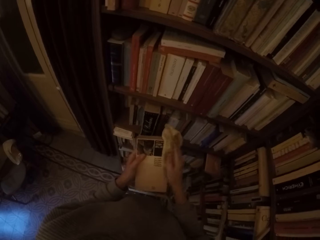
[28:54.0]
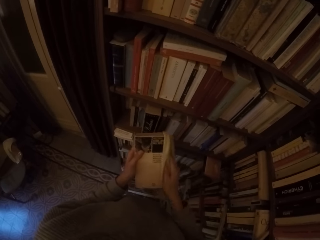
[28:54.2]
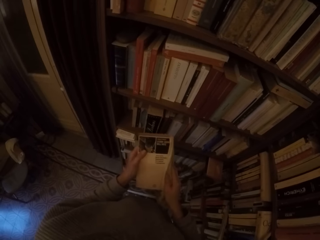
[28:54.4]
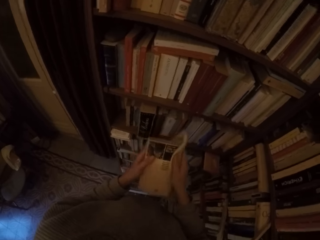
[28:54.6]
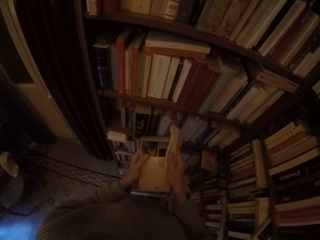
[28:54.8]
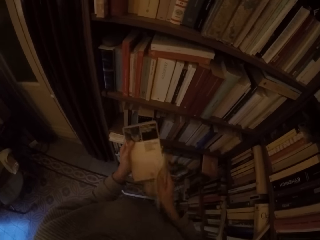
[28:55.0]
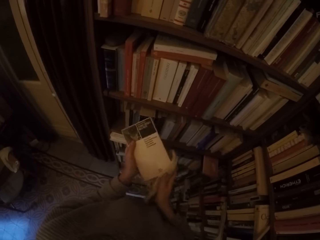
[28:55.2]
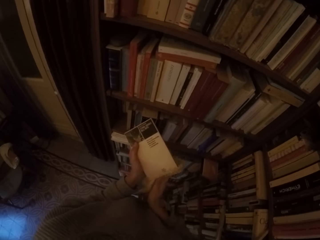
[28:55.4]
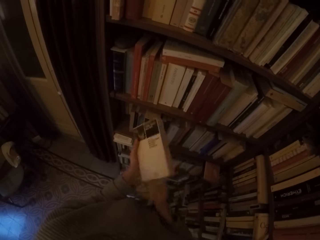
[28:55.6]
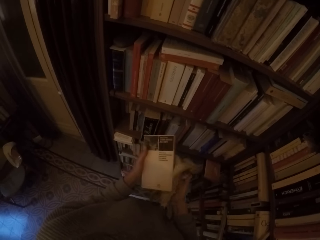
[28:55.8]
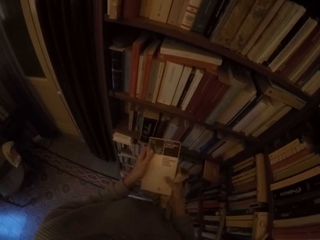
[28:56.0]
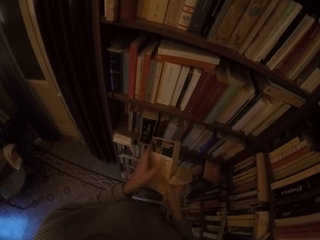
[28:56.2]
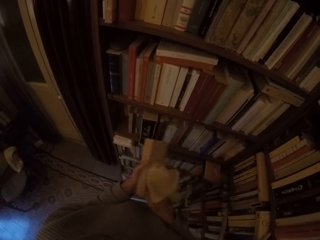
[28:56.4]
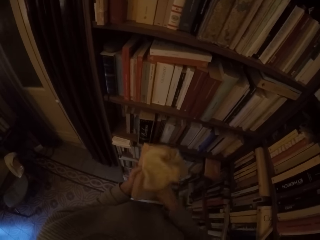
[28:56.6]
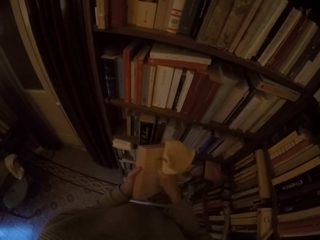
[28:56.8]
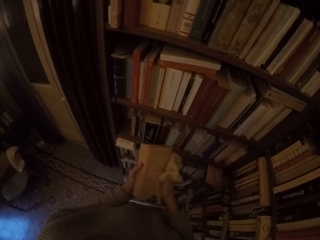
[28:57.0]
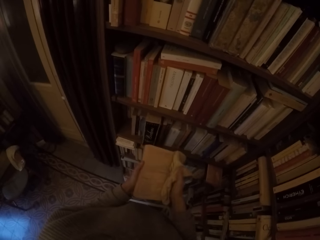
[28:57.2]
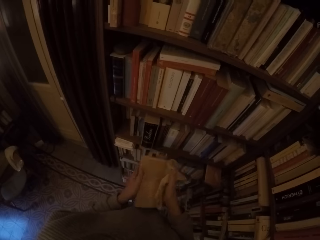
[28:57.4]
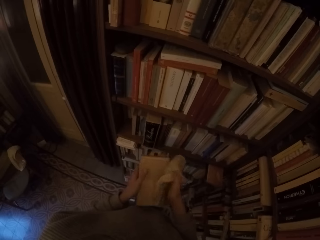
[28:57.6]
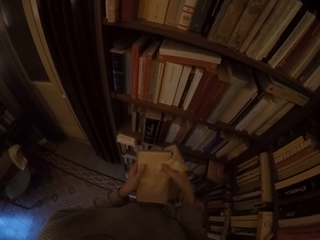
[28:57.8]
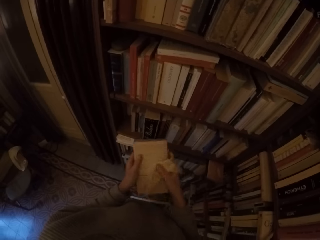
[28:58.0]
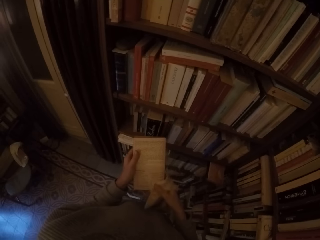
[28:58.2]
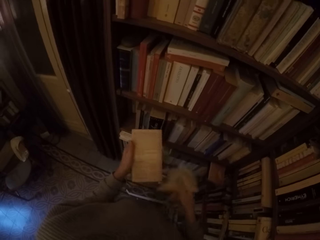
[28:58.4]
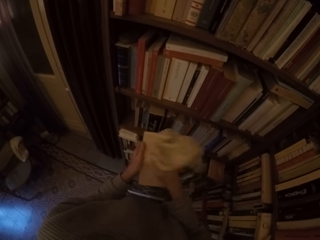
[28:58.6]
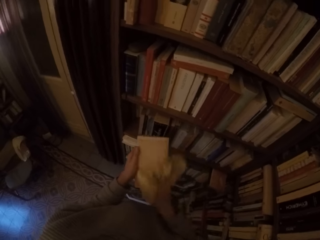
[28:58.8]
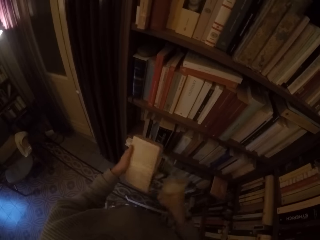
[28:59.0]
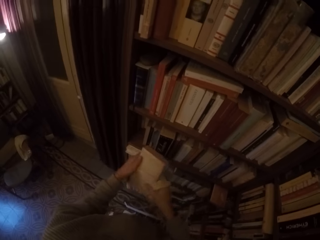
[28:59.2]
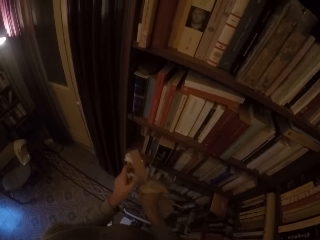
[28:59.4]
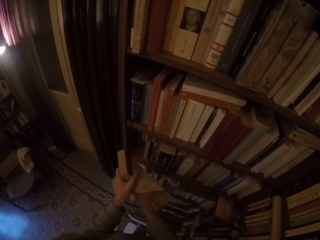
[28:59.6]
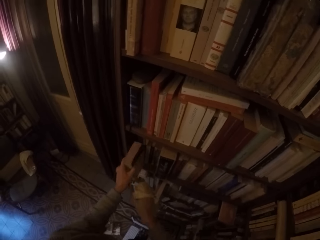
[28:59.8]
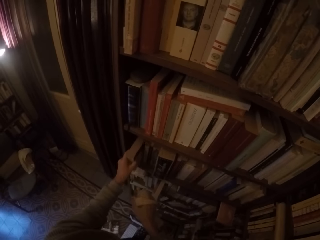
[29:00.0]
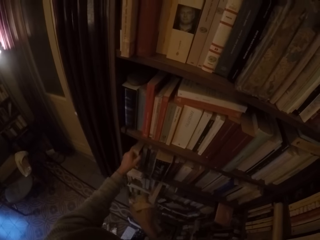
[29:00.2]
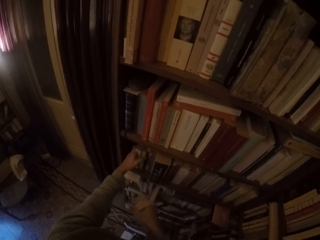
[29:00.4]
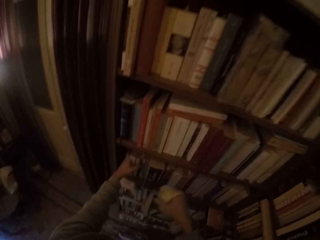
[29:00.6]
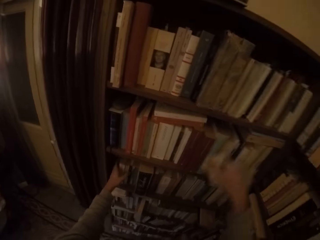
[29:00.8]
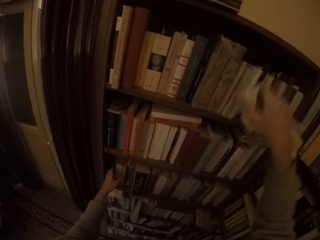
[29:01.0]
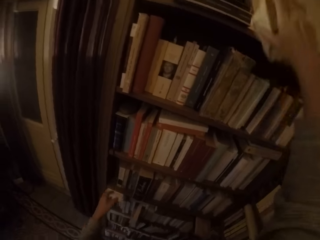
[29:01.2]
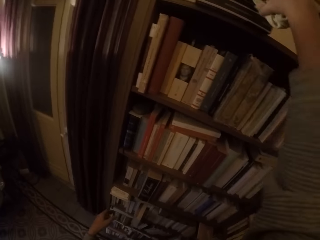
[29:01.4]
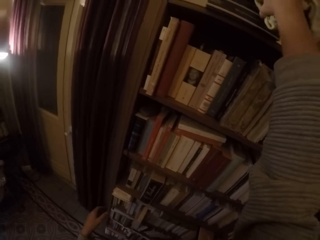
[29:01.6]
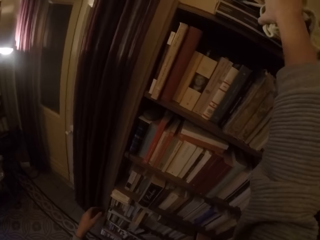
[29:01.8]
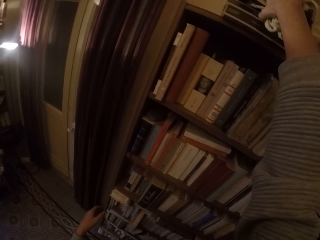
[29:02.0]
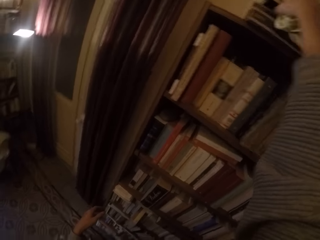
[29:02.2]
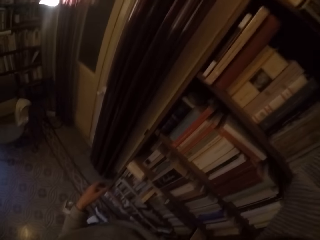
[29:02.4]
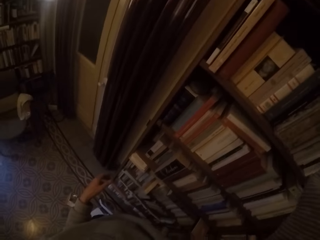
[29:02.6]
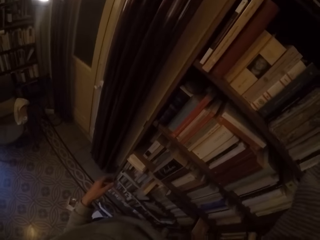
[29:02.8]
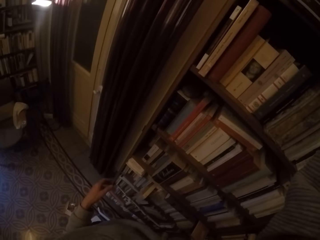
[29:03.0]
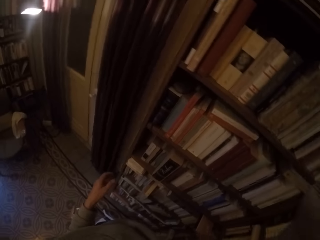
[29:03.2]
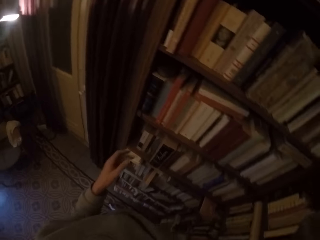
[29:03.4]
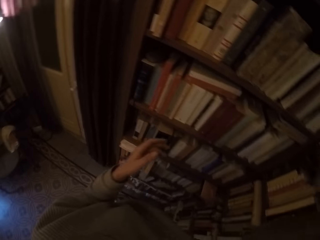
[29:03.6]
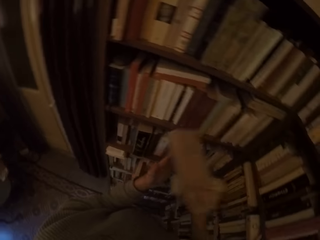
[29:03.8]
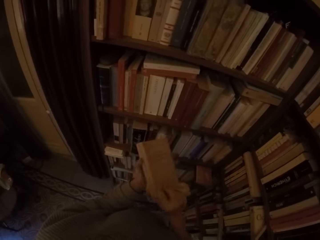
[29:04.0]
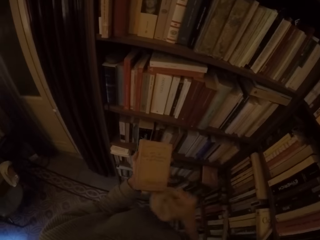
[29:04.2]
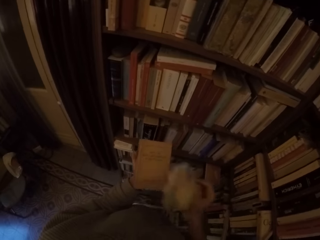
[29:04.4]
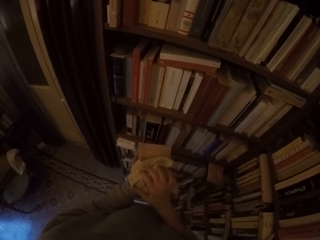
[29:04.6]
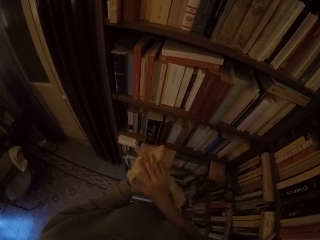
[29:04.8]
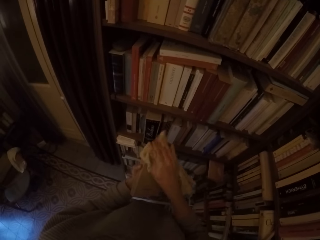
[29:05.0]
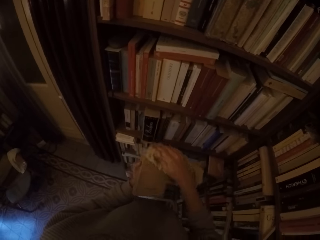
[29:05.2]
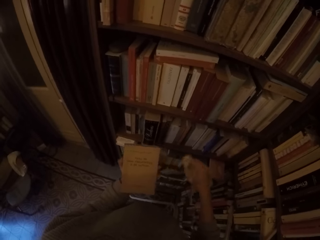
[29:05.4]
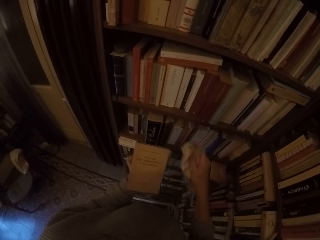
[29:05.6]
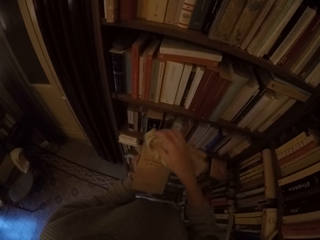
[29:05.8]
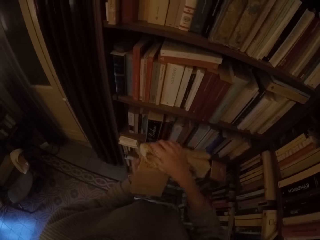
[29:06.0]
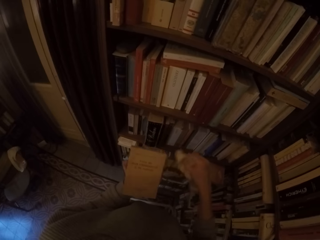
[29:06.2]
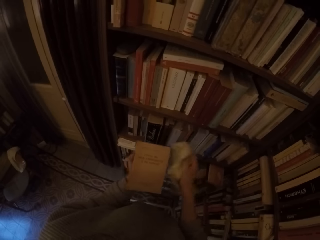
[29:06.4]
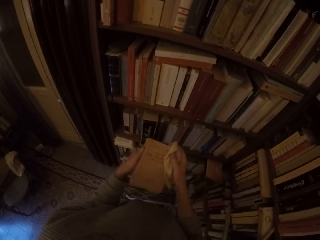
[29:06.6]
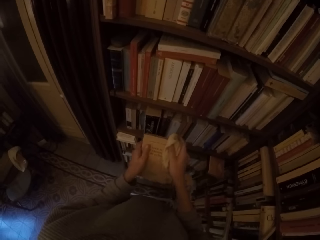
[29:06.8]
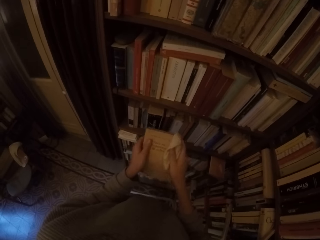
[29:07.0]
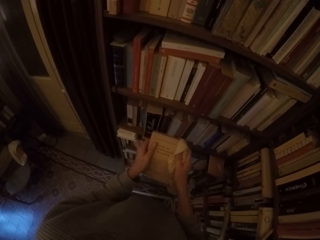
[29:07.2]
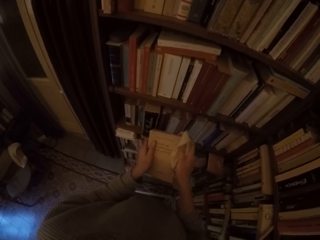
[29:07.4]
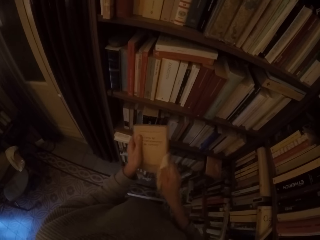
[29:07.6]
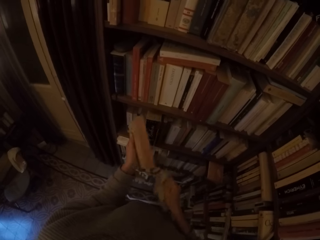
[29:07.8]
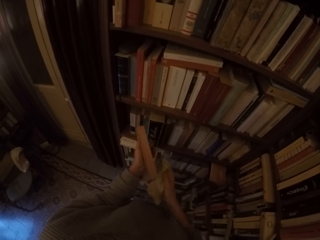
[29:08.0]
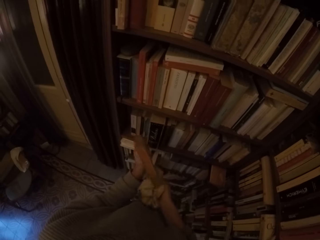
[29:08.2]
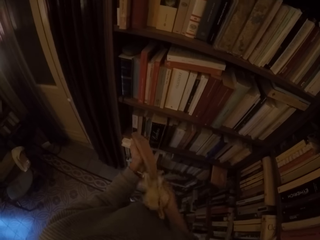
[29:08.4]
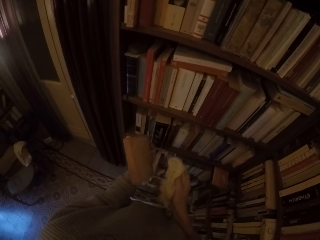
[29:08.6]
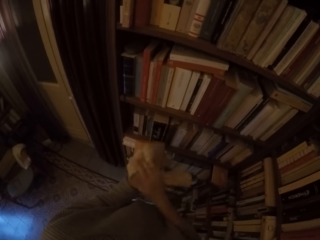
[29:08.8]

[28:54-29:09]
The camera wearer turns the book around with both hands. She cleans the book with the rag with her right hand. She puts the book in the book shelf with her left hand. She picks a book from the top of the book shelf with her right hand. She cleans the book with the rag with her right hand.

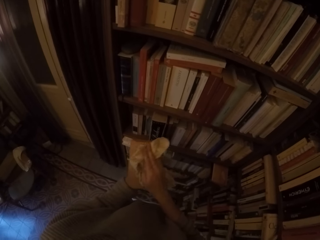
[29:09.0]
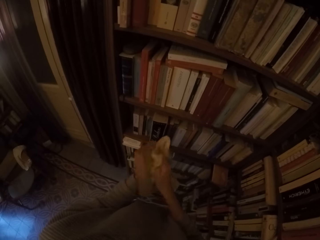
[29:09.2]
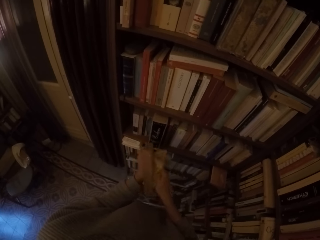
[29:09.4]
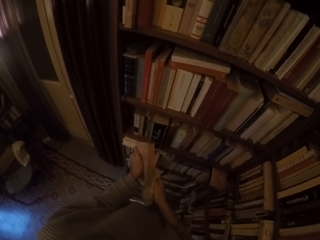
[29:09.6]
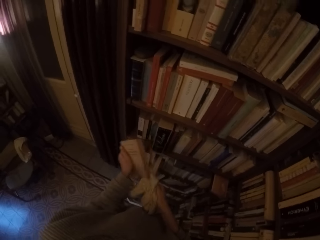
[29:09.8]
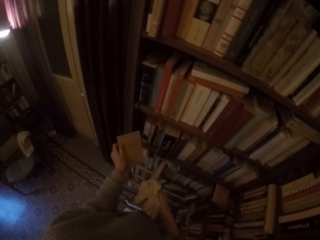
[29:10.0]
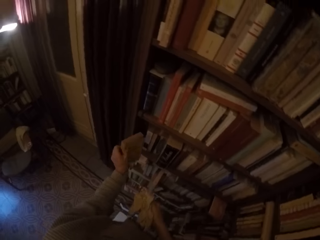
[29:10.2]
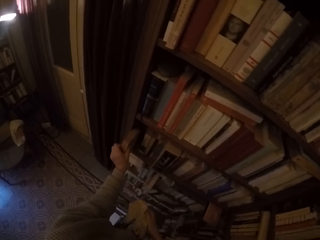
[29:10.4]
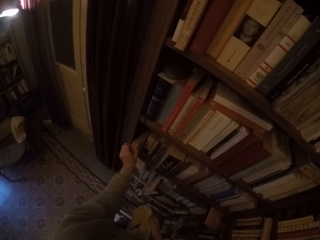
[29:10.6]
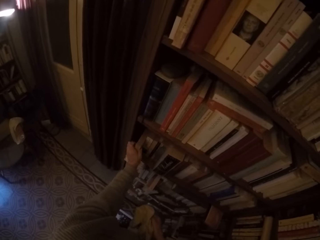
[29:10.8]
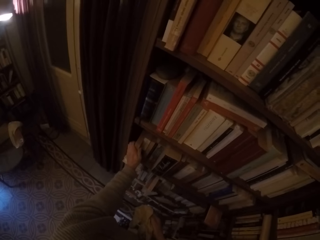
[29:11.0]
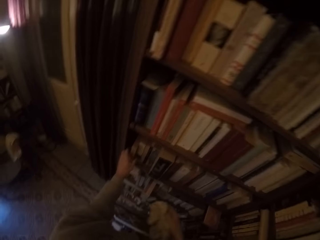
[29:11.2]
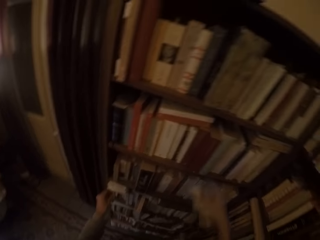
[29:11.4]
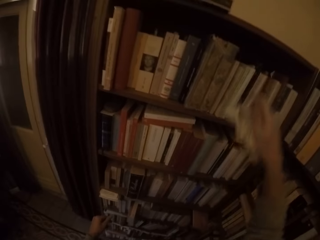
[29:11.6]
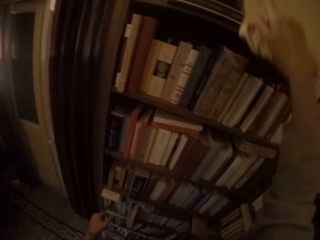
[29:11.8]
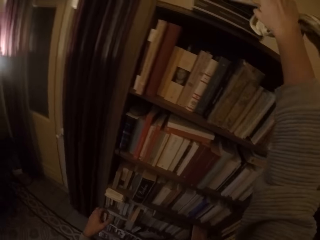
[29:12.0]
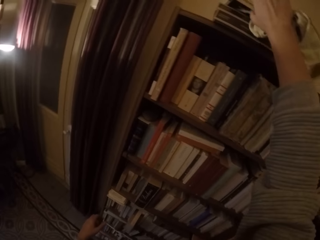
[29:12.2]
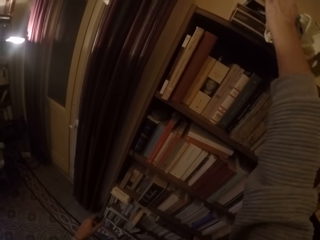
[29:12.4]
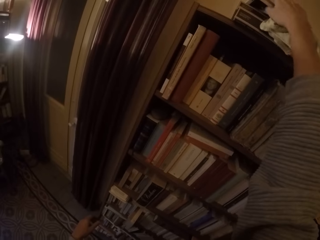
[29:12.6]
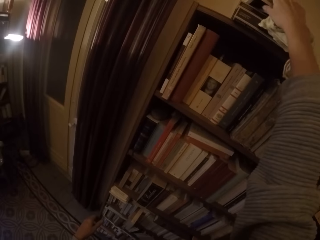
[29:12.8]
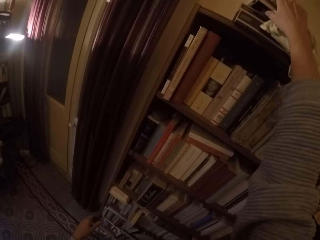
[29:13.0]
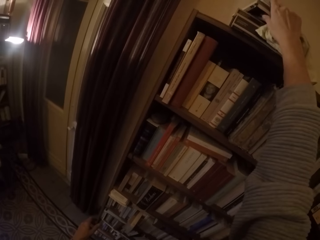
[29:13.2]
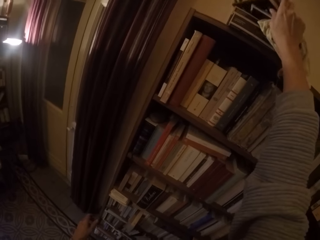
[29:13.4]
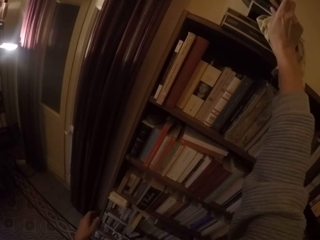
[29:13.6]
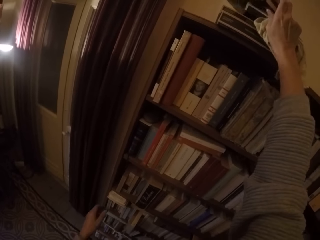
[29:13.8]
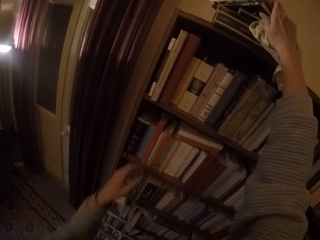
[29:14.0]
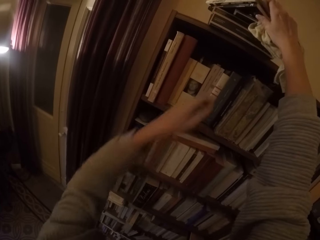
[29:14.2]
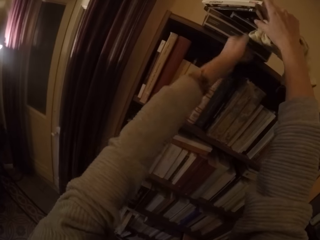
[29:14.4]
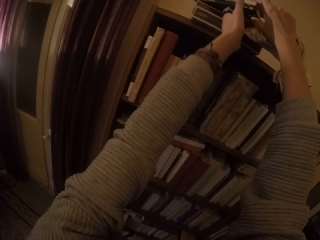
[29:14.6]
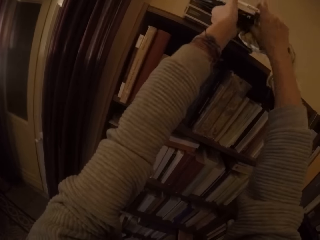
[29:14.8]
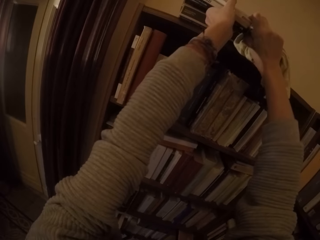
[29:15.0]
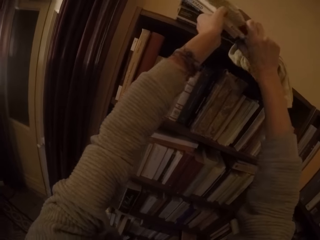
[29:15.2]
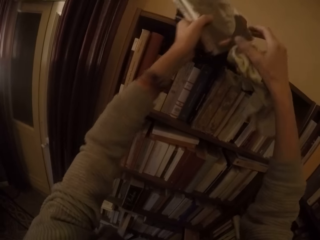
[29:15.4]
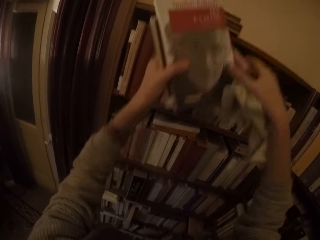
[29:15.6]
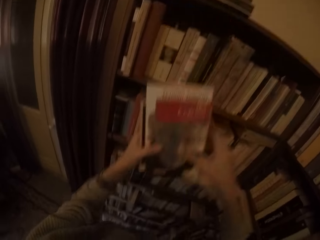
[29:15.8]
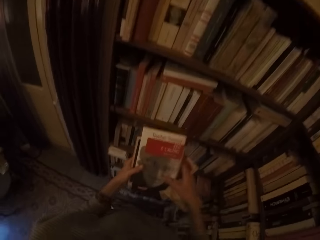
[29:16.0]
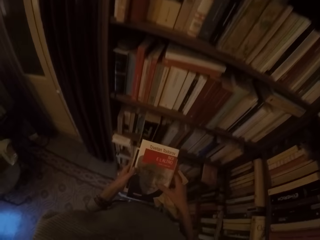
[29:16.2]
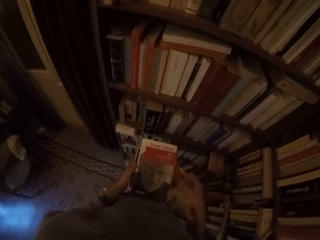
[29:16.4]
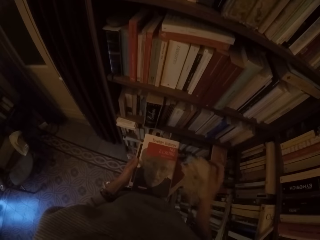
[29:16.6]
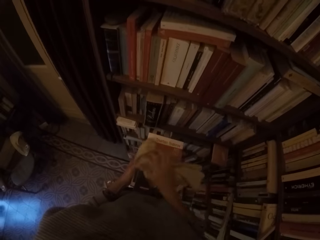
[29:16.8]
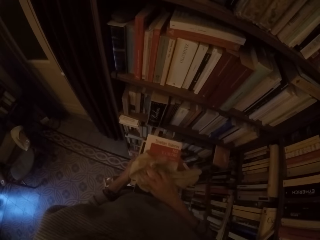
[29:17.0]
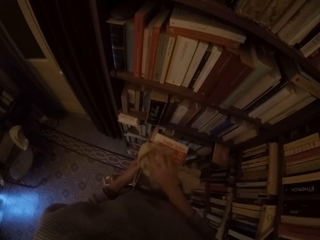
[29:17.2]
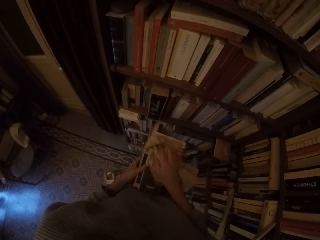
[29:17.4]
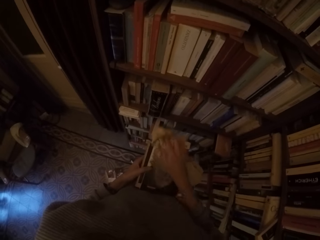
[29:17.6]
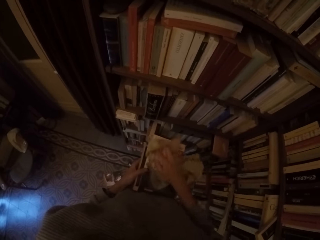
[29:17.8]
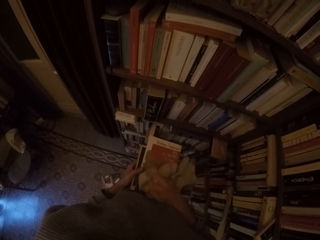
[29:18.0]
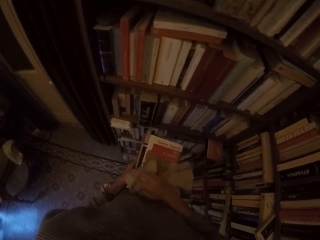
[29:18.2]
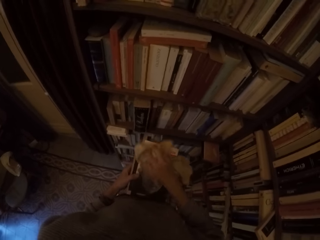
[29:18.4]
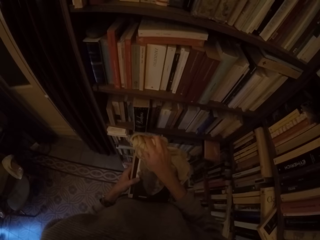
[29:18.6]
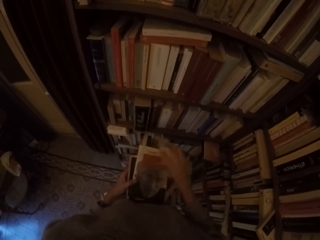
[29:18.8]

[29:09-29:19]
The camera wearer puts the book in the book shelf with her left hand. She picks some books from the top of the book shelf with both hands. She cleans a book with the rag with her right hand.
